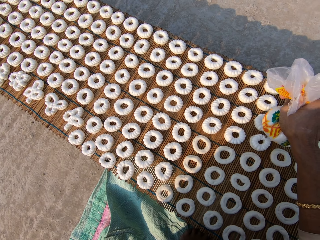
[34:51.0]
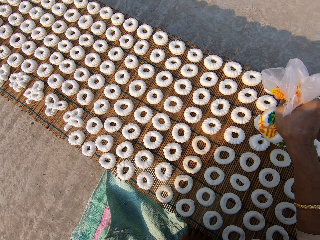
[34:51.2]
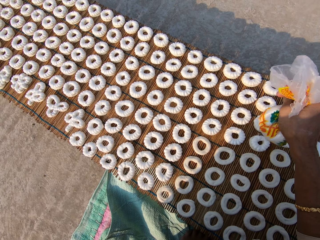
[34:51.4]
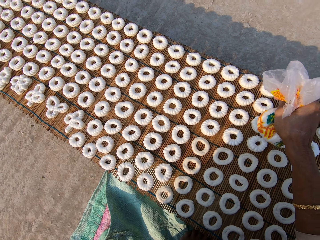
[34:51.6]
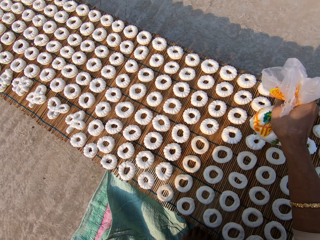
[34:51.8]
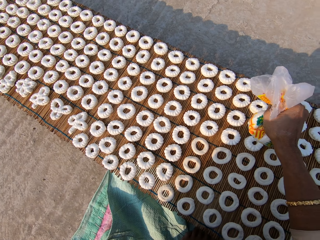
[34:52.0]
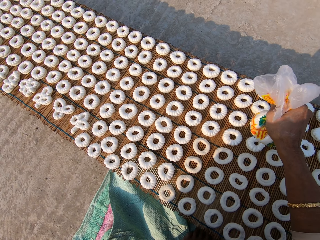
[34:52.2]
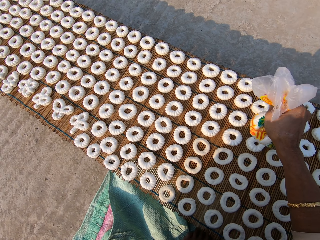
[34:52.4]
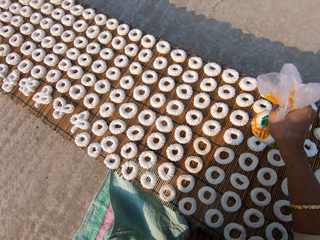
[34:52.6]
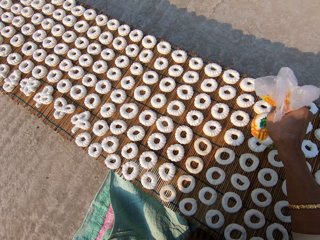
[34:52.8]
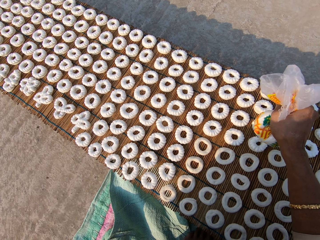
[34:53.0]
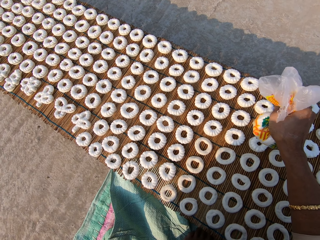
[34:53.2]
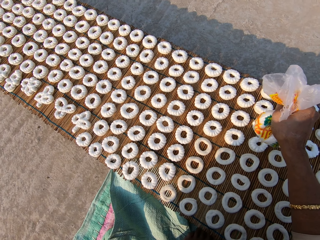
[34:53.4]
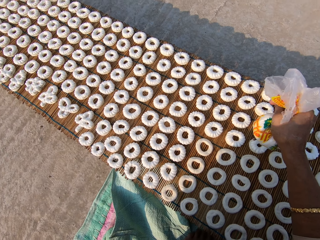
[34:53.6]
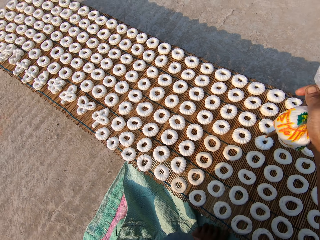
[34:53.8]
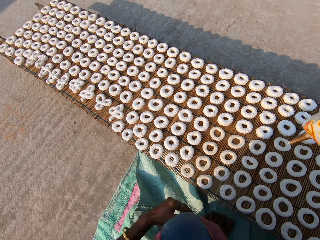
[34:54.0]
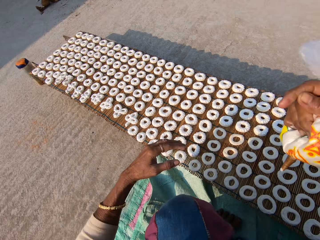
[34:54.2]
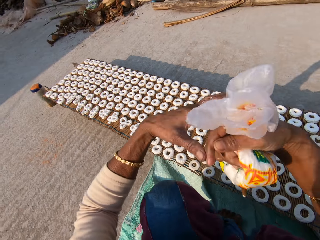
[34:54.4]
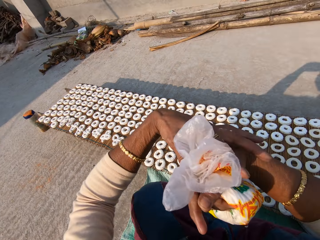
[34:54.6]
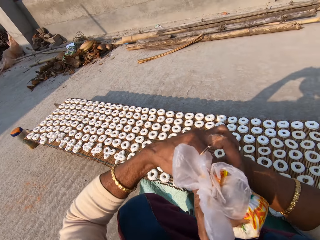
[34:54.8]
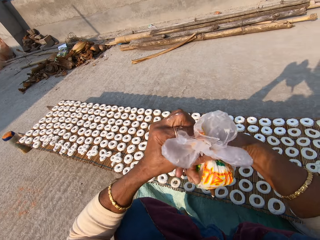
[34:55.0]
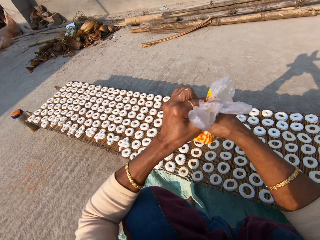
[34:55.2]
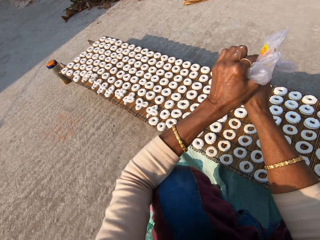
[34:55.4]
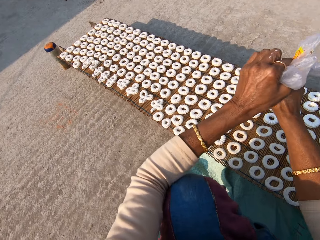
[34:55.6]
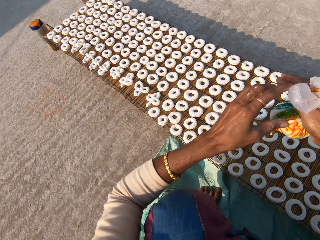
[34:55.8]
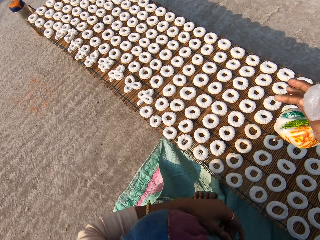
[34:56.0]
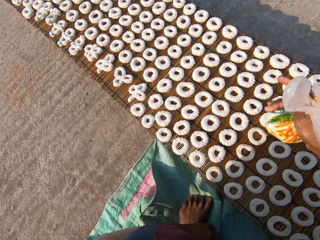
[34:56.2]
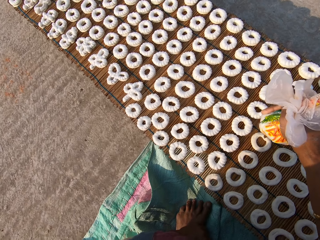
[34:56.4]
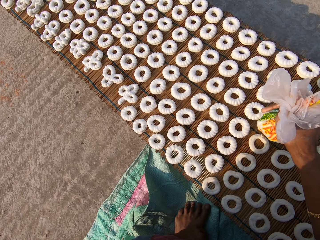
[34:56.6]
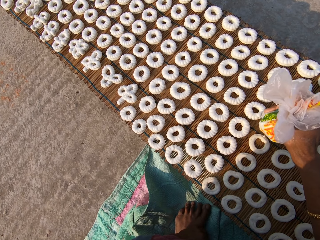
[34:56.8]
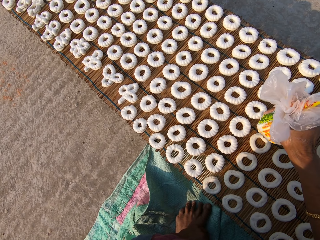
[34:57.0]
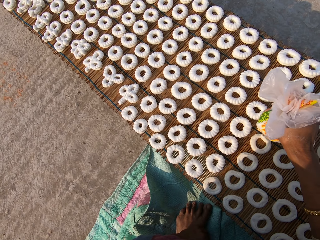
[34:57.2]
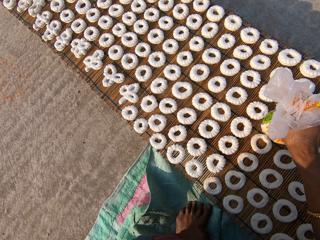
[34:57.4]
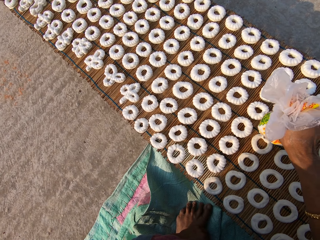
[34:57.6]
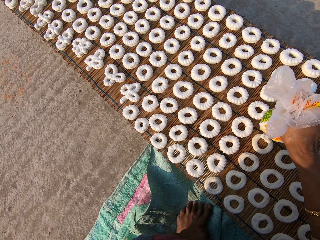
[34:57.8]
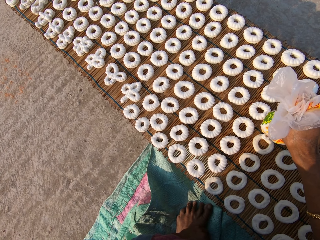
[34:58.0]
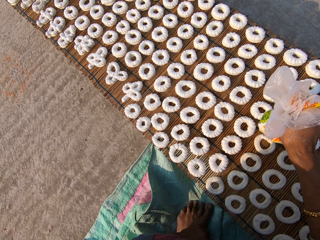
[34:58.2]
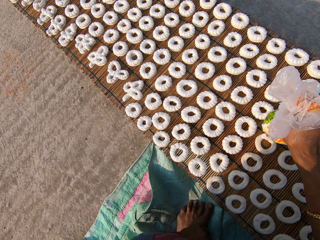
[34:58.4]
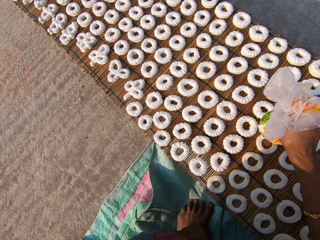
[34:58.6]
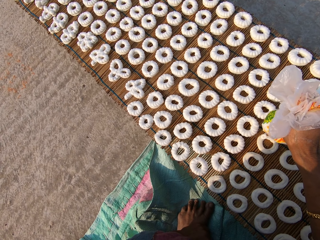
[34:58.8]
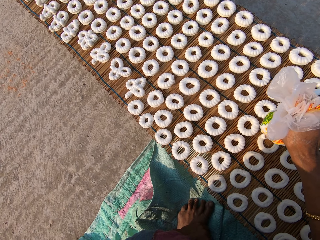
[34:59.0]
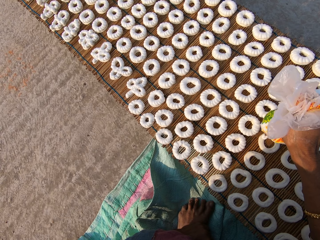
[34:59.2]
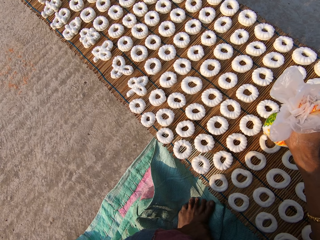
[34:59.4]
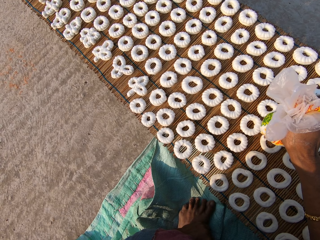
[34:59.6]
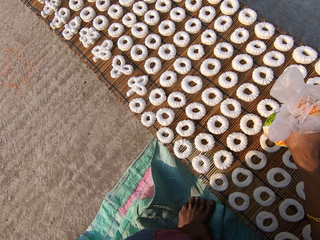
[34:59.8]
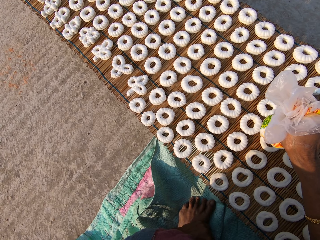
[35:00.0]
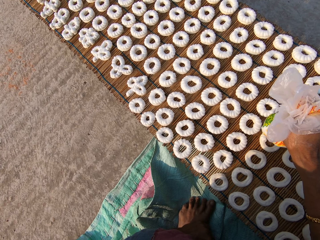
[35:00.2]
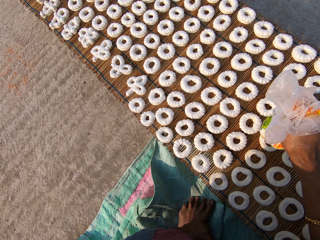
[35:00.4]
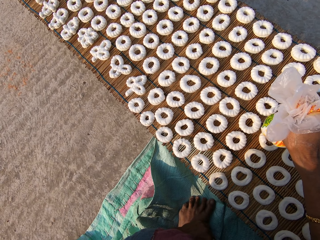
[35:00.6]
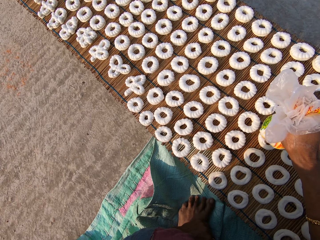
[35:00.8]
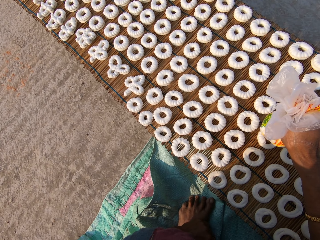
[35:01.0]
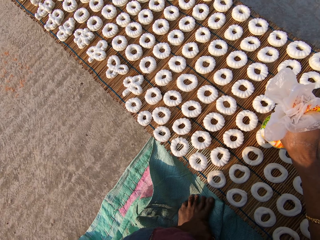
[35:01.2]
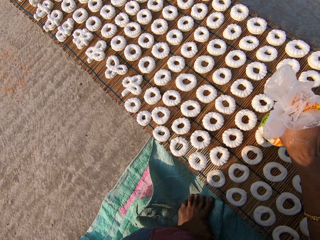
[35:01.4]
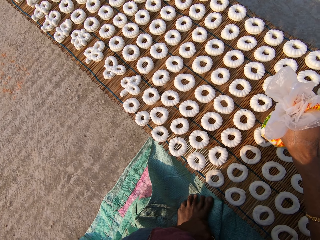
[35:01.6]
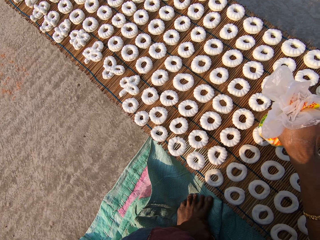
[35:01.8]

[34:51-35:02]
The camera wearer rotates the cream. She adjusts the piping bag in her right hand with her left hand. She decorates a dough on the mat with icing from the piping bag in her right hand.

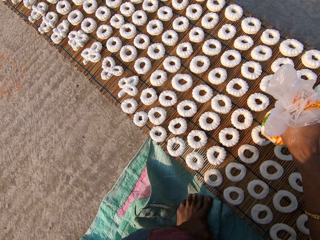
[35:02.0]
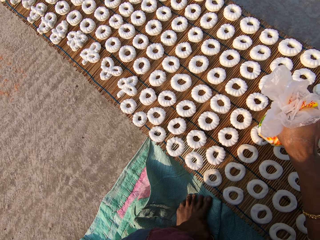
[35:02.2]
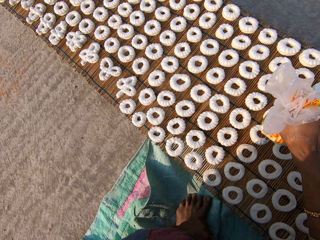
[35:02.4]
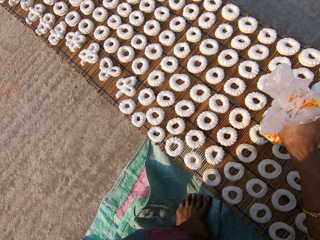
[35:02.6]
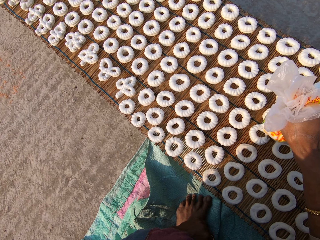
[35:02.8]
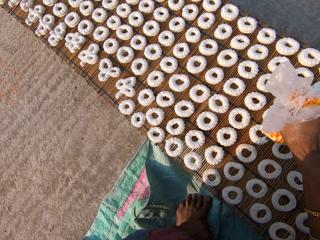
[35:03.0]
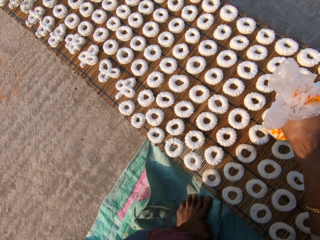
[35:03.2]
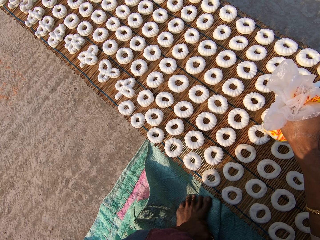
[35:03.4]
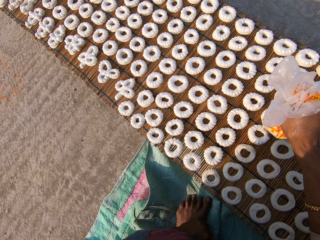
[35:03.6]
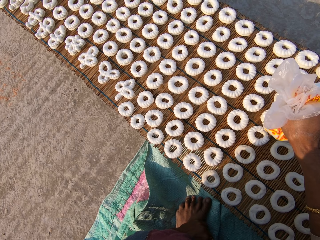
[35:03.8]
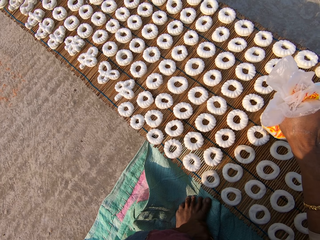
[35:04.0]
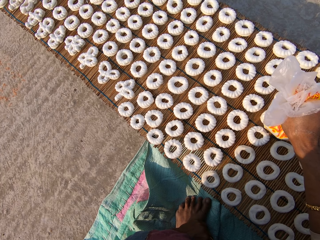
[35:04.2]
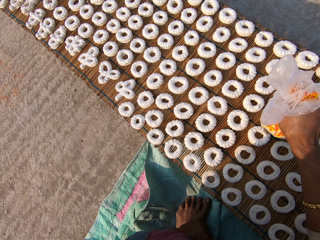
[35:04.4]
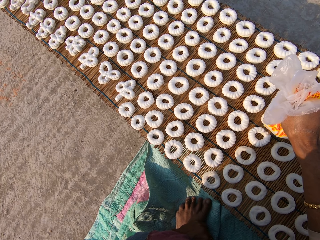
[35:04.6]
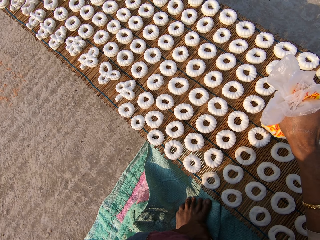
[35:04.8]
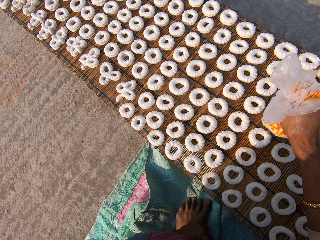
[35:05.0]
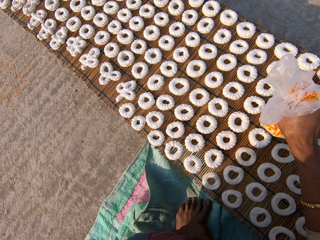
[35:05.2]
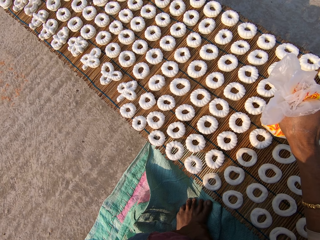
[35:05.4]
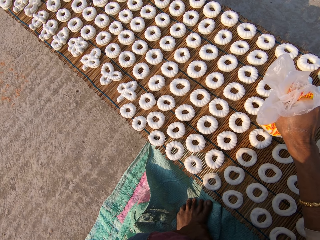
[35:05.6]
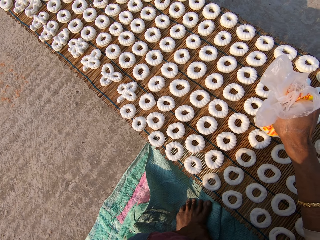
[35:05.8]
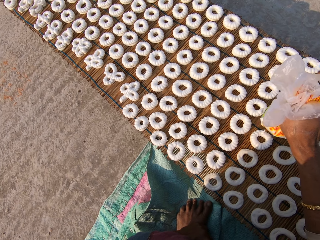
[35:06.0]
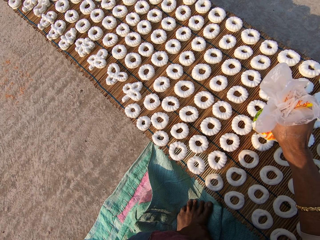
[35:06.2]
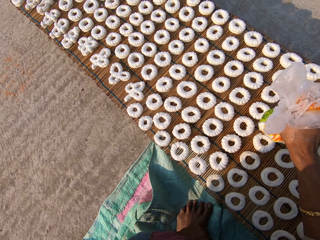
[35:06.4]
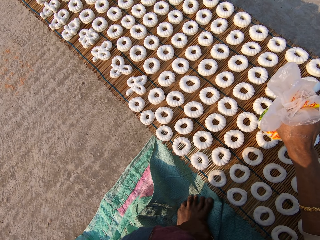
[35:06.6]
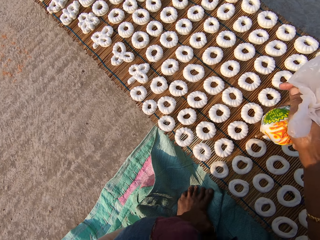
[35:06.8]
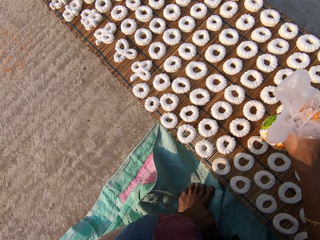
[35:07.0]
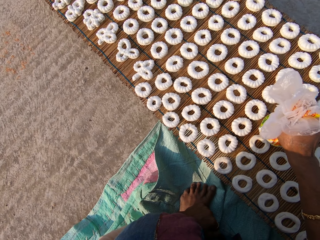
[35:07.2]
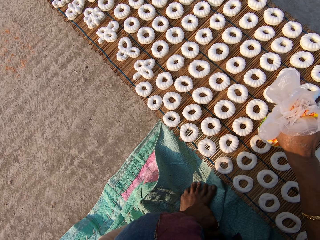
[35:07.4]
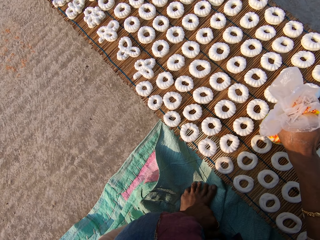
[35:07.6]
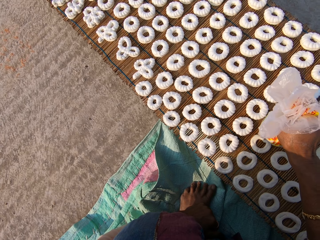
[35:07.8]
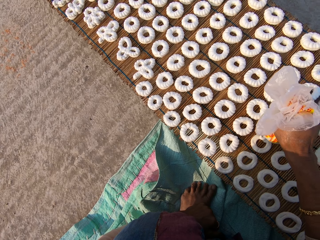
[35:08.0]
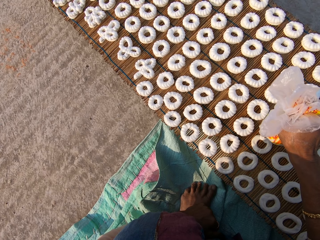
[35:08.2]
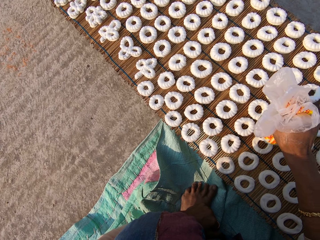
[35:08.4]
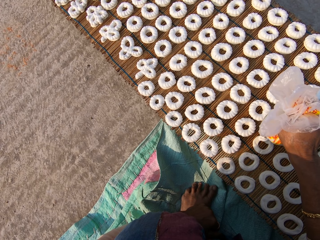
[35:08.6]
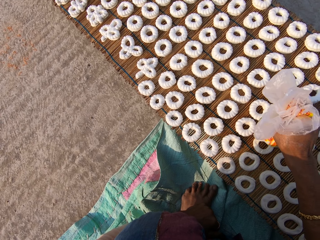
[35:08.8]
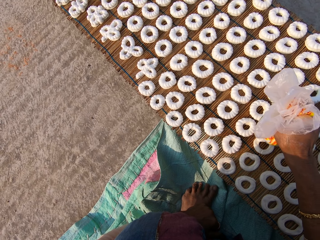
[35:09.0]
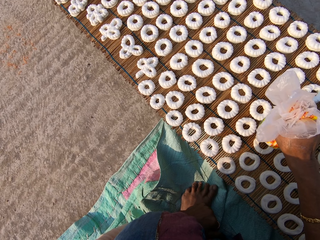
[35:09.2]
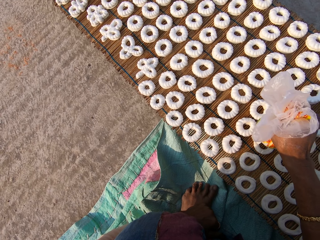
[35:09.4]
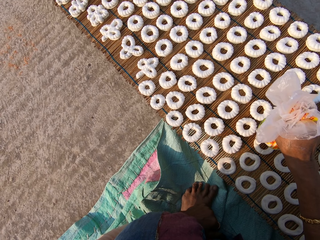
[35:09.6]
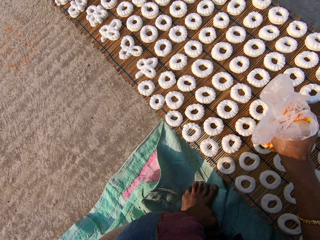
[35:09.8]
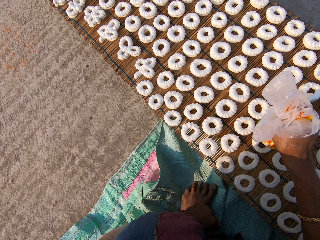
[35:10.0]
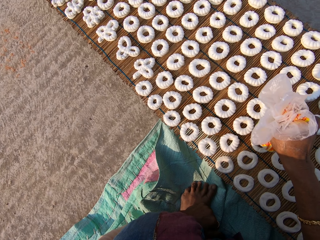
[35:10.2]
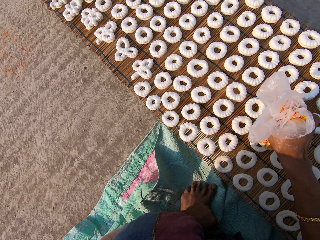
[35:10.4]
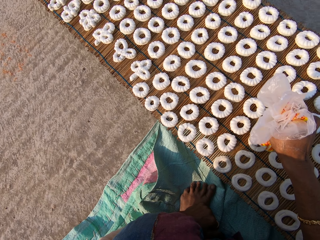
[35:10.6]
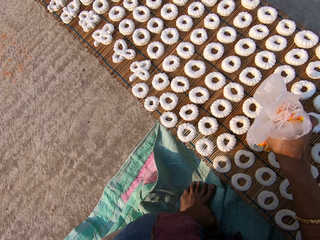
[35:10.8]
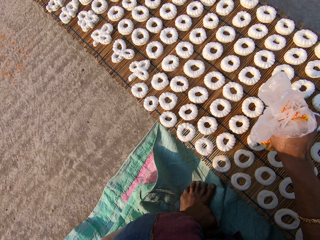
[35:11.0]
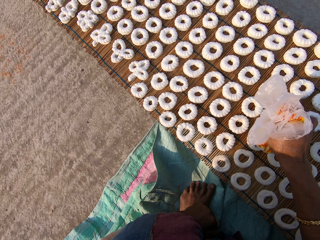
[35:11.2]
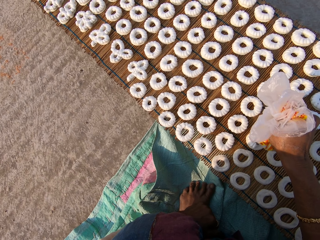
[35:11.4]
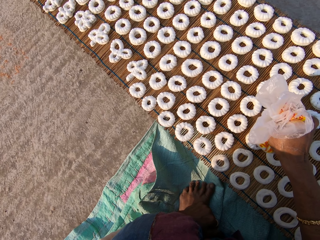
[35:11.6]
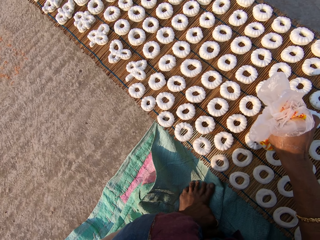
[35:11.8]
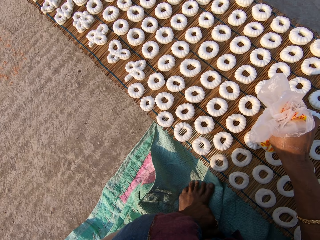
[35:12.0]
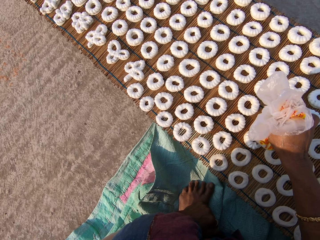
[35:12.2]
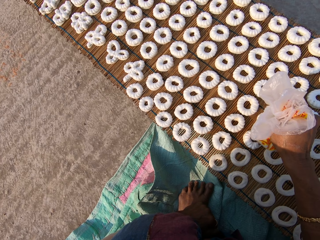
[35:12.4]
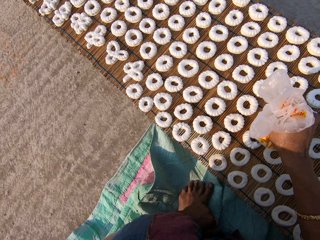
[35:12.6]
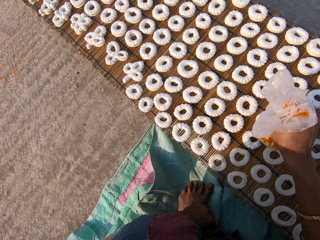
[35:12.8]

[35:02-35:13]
The camera wearer decorates a dough on the mat with icing from the piping bag in her right hand.
